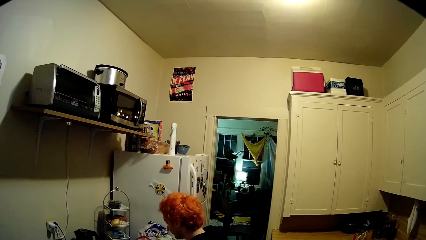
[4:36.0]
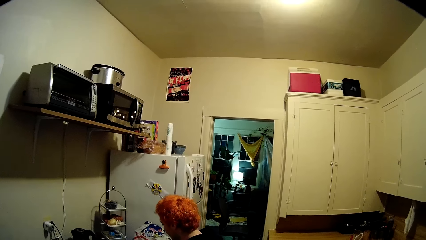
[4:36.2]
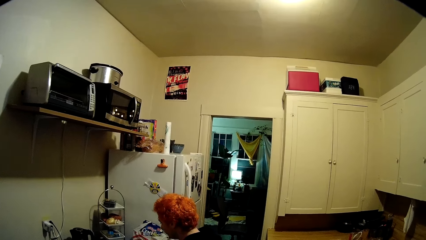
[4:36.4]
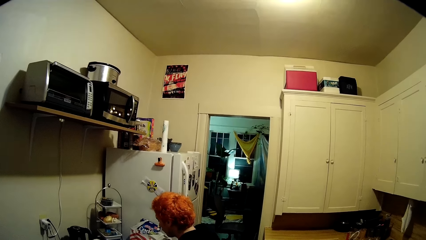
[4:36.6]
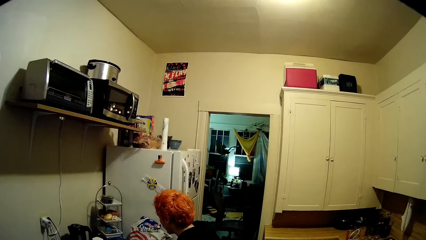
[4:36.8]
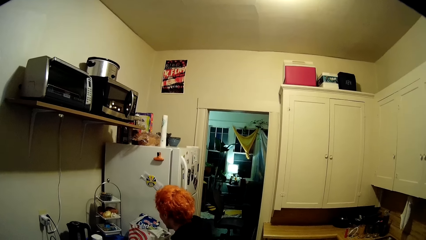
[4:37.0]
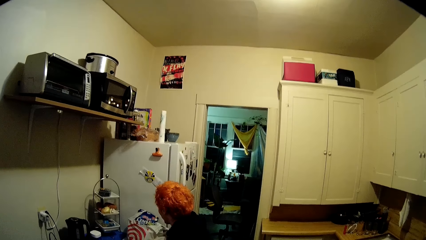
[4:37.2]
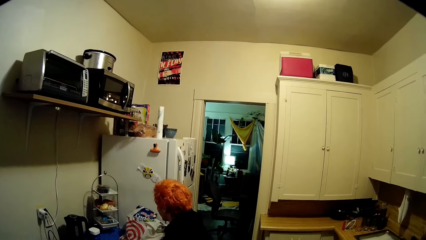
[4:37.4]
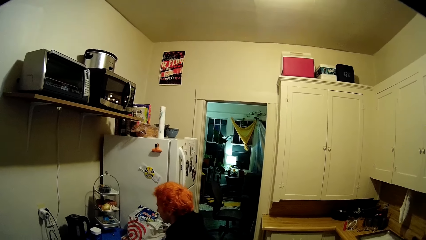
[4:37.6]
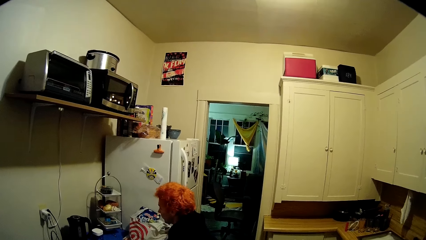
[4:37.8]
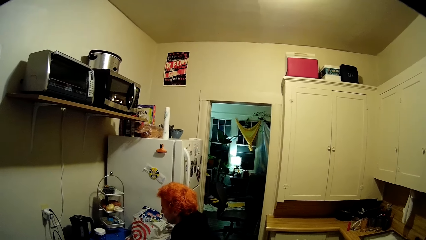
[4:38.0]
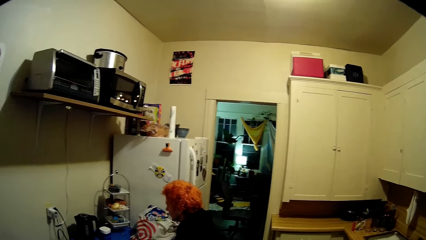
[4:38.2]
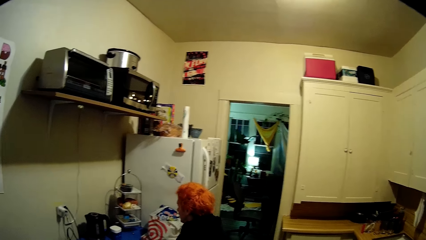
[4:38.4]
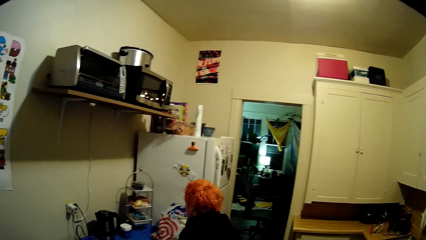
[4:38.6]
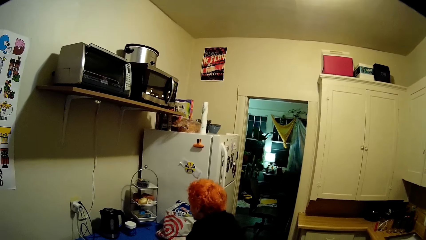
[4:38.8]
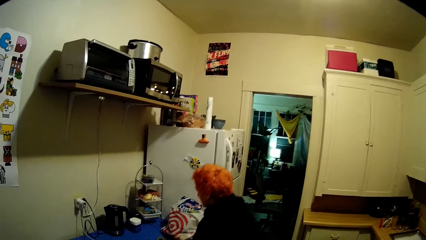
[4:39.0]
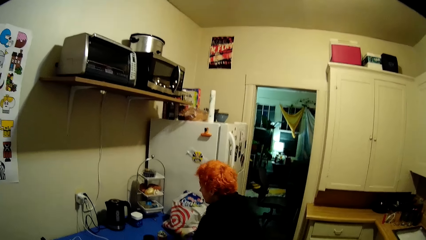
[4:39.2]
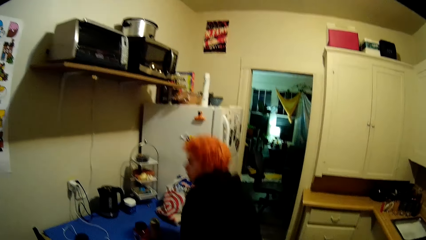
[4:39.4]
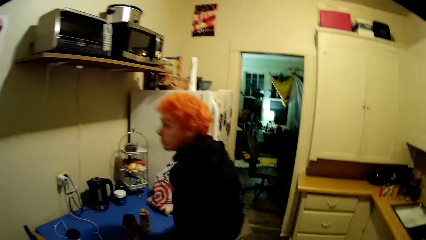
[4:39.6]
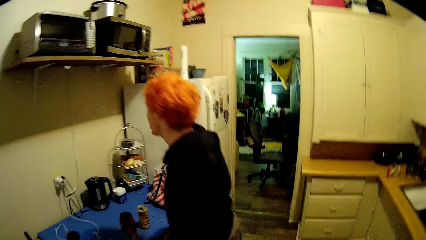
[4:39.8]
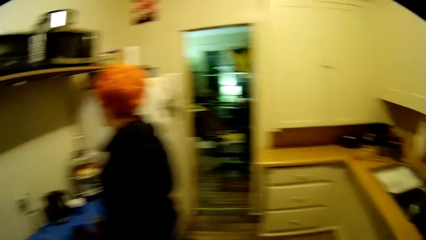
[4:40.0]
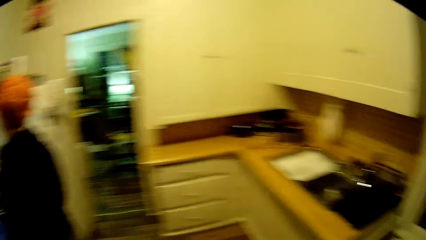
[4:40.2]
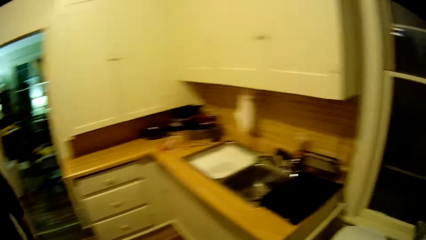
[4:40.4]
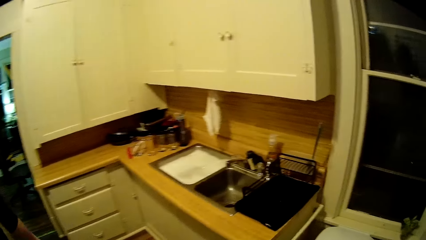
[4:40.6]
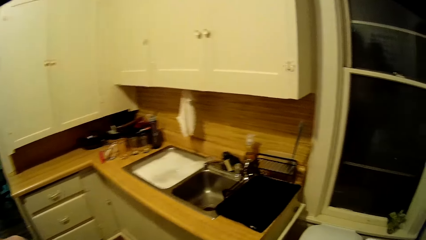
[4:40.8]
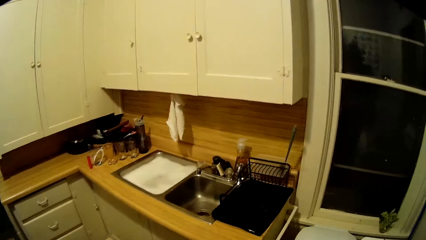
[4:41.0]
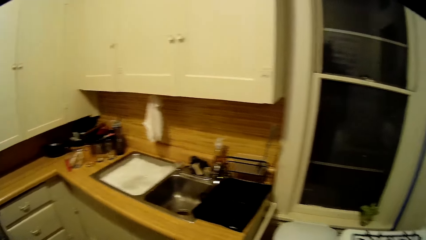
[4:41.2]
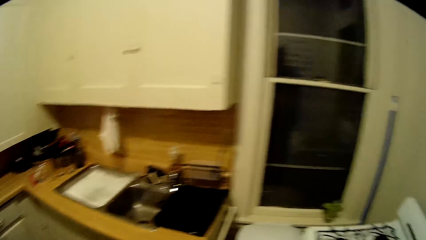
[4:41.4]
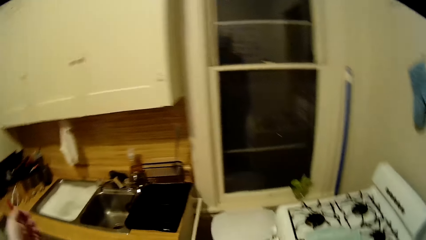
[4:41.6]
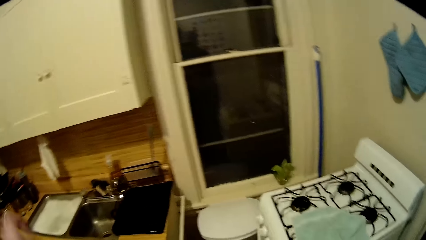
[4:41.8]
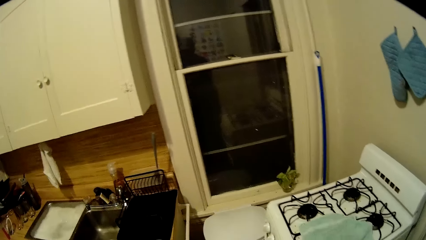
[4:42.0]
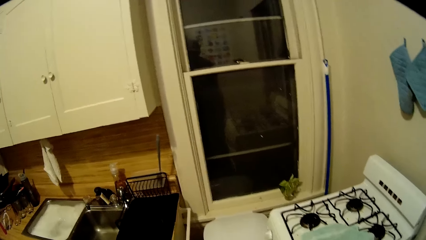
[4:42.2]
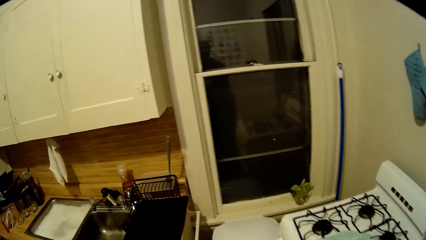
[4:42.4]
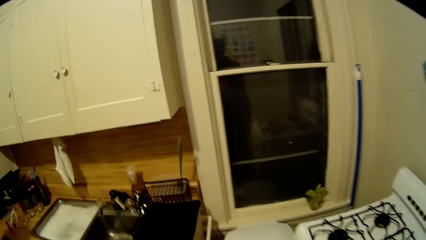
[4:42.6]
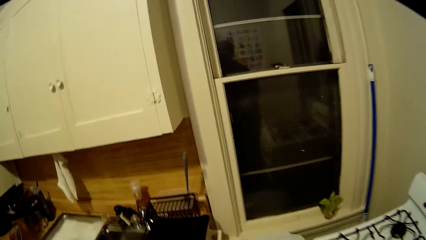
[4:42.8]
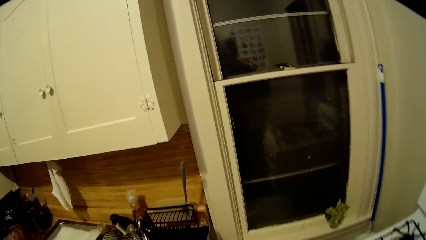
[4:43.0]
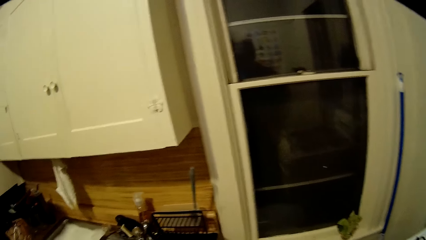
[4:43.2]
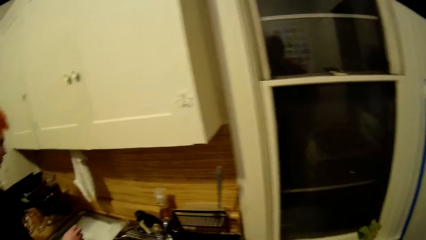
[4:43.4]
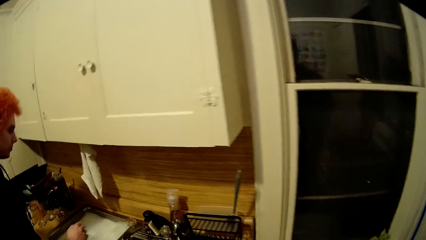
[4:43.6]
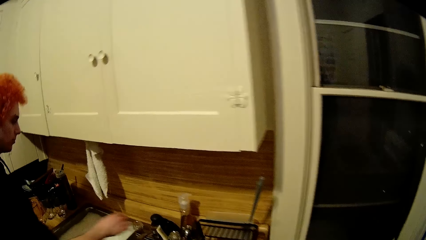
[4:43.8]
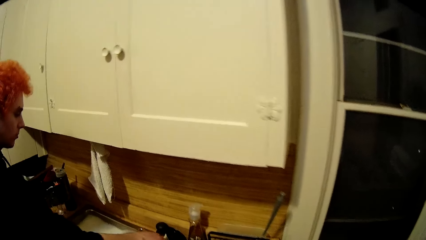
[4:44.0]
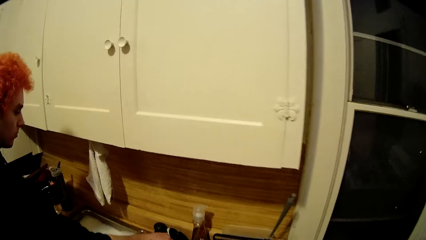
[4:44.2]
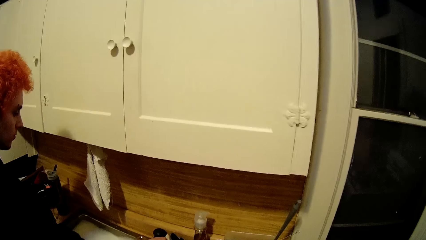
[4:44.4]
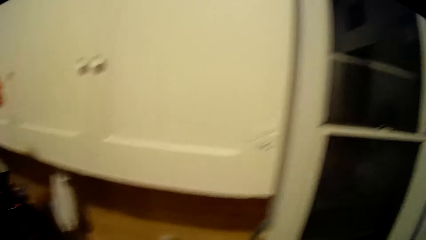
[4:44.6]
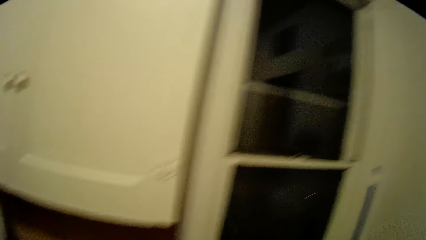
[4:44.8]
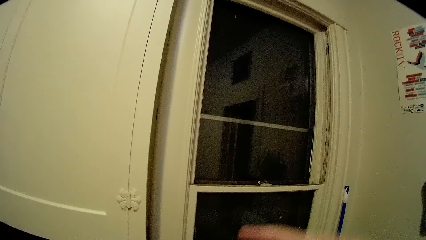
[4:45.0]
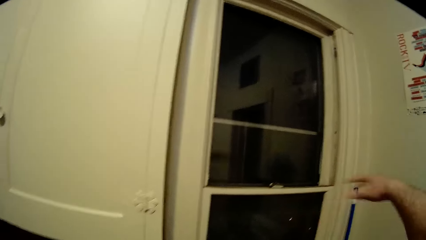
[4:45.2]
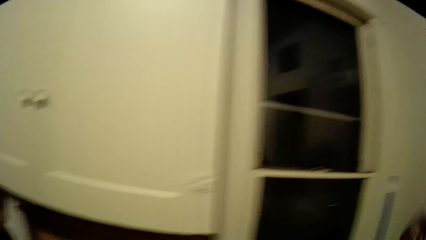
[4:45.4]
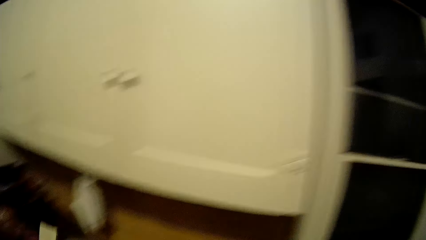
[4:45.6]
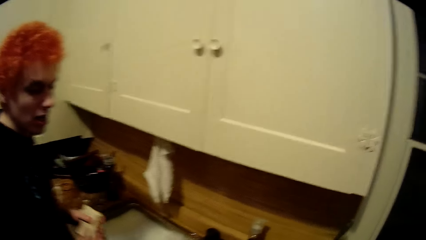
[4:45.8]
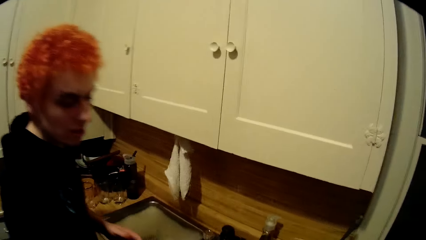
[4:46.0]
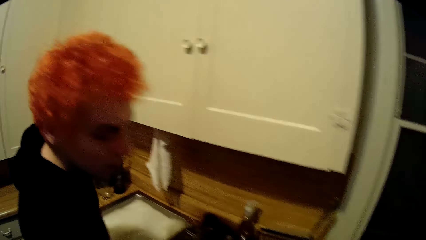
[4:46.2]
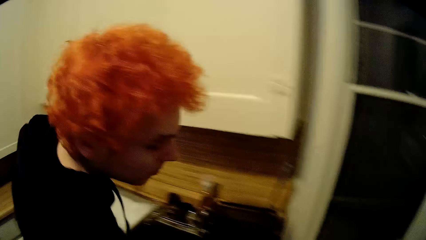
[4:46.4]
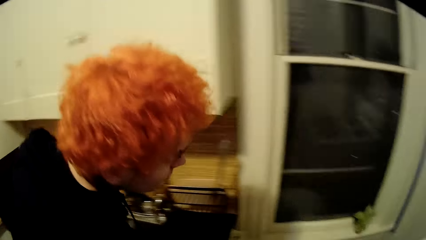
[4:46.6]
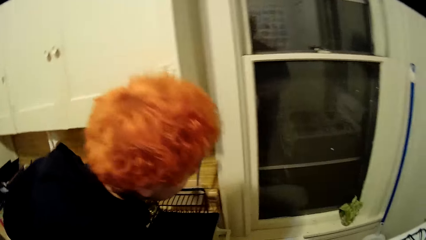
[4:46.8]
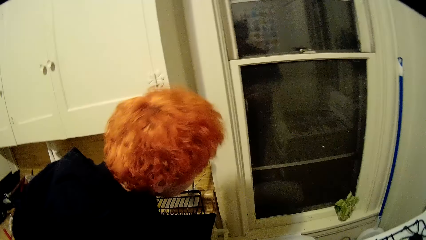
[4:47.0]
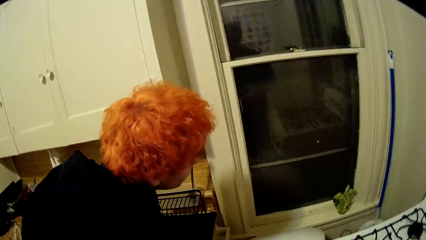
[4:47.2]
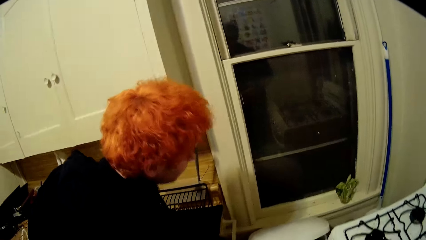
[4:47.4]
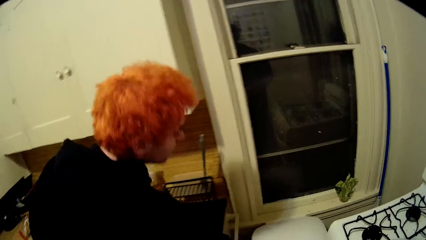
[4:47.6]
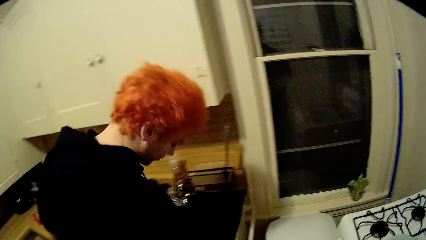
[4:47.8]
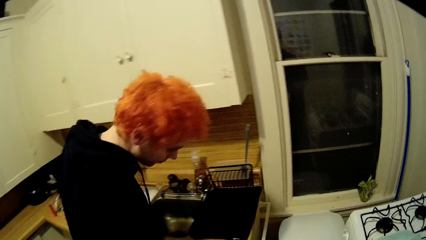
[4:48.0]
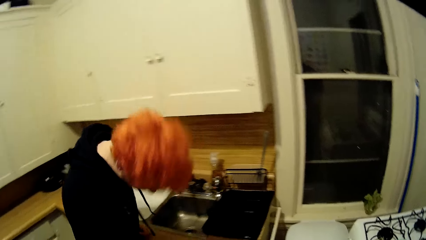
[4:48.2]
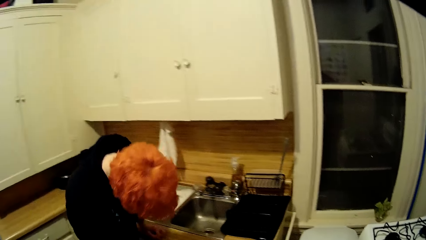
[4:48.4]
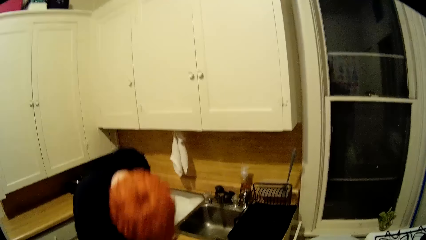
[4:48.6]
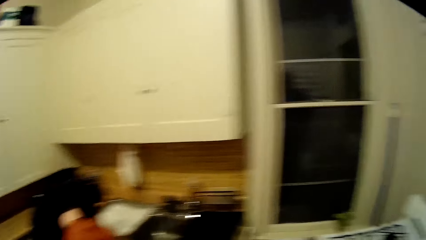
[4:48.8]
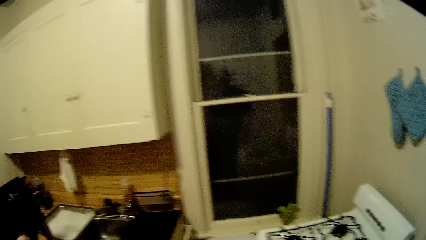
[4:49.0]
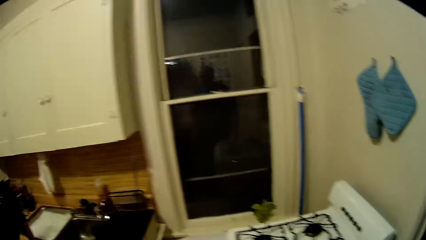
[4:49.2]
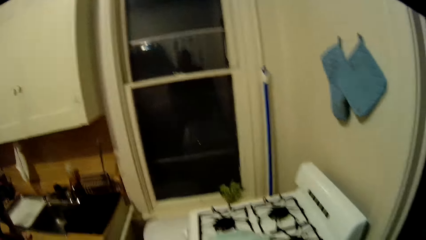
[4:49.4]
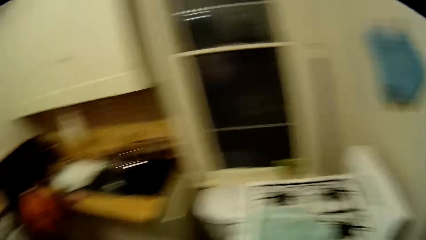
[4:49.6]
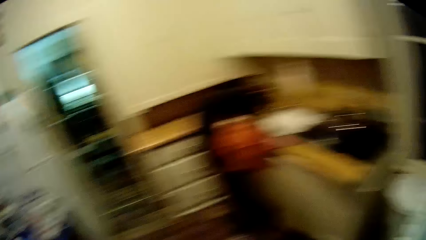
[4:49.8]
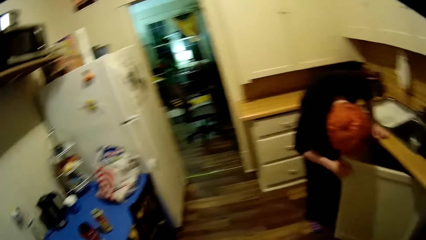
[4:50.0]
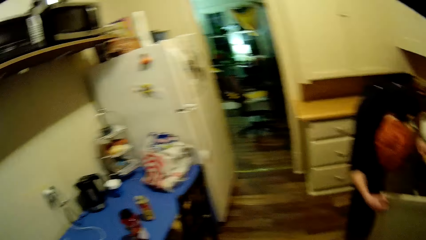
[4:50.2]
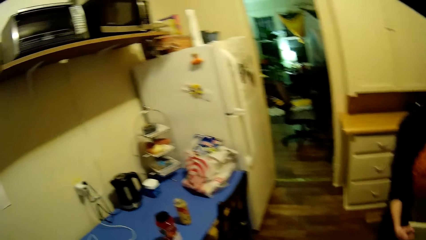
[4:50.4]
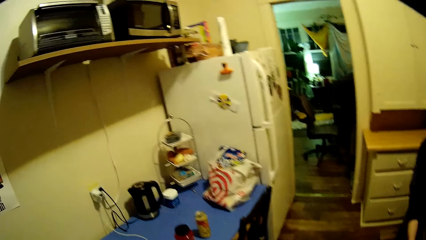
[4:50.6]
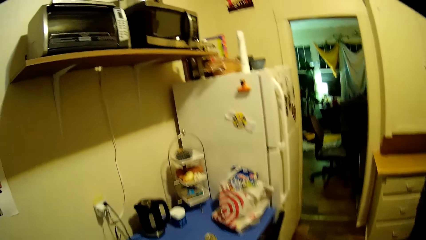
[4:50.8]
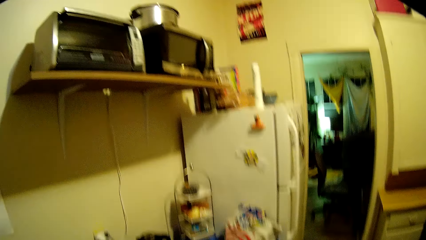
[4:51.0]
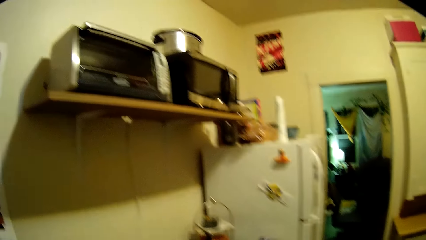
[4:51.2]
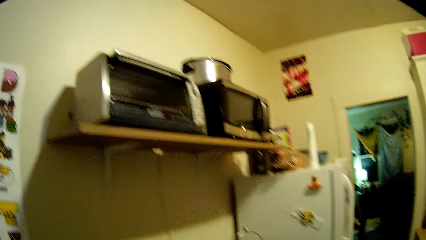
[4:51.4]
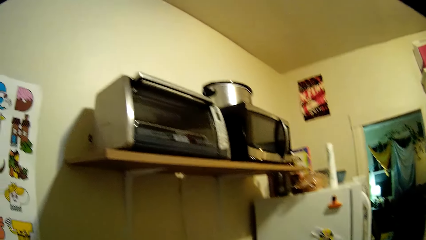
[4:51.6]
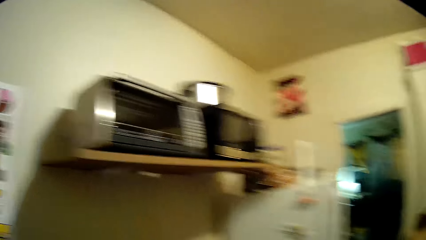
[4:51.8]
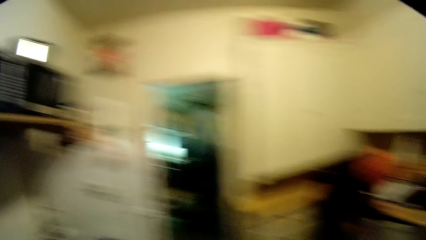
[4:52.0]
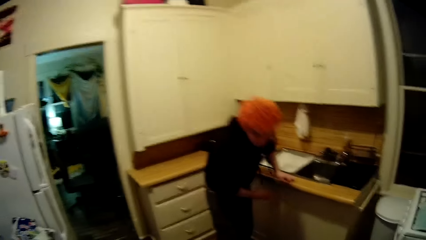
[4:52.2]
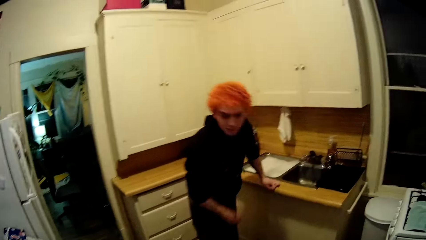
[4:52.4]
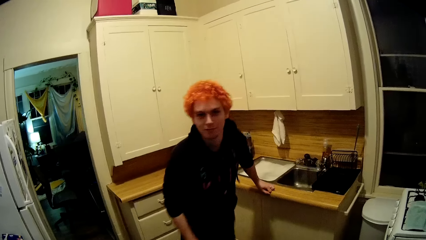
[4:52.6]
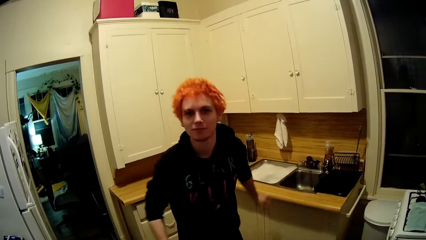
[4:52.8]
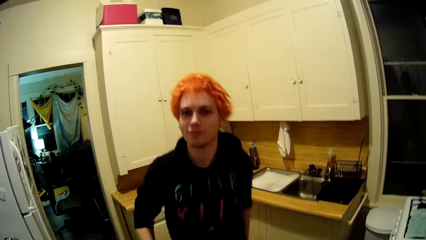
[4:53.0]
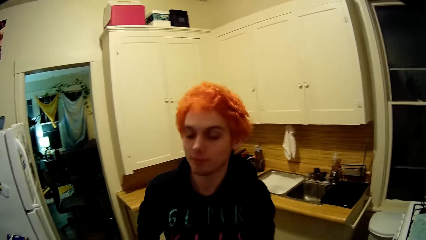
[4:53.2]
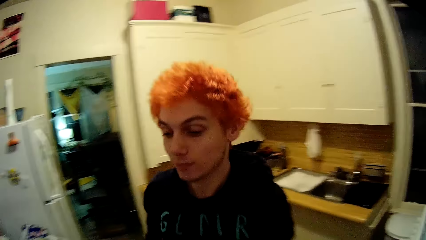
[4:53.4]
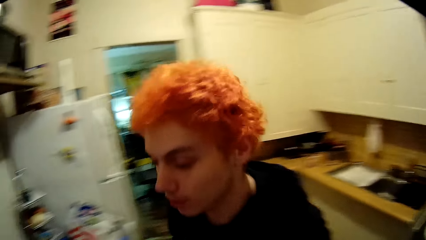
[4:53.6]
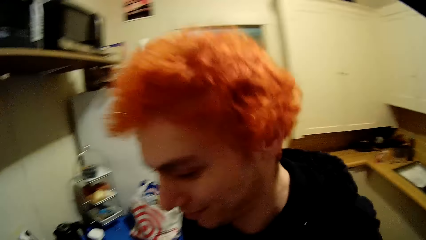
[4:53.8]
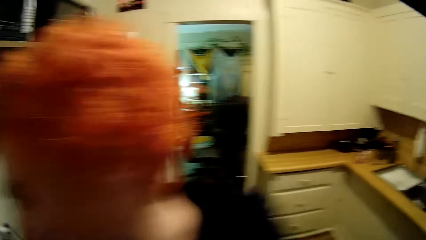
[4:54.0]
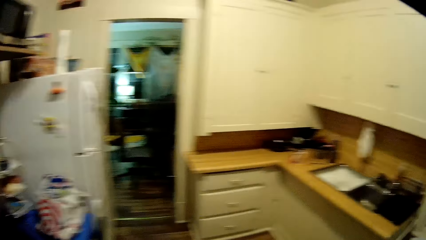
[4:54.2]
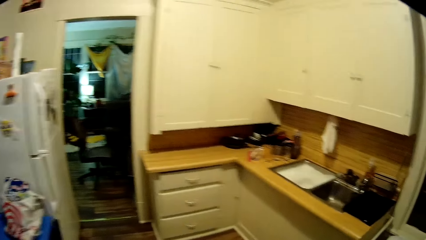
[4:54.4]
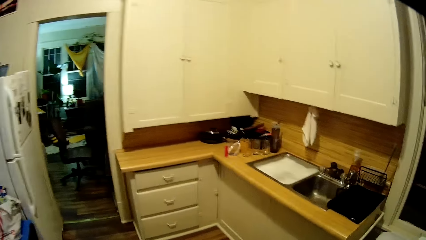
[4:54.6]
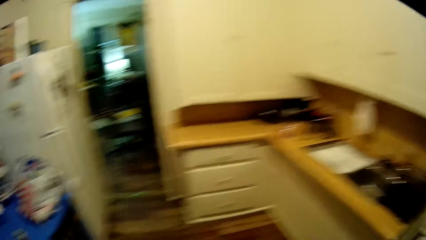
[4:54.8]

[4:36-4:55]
A man moves around the kitchen. The camera wearer lifts his right hand. The man picks up trash from the sink and drops the trash in a litter bin. The camera wearer opens the cabinet and walks around the house. The man opens a cupboard door. The camera wearer looks around the kitchen. The man closes the cupboard door and walks towards the camera wearer.
